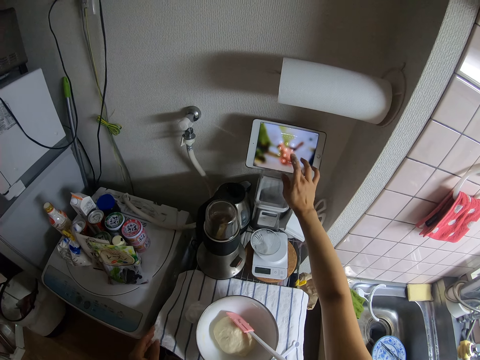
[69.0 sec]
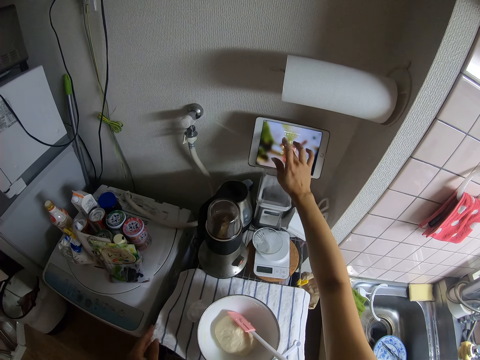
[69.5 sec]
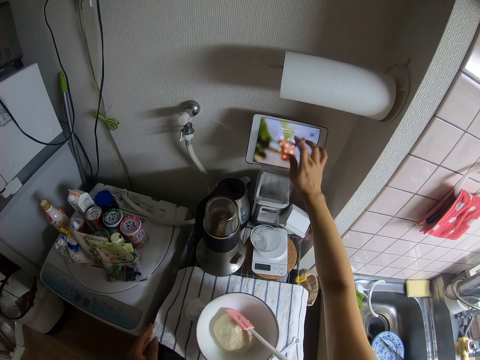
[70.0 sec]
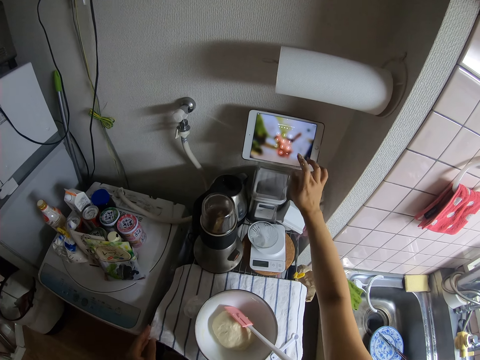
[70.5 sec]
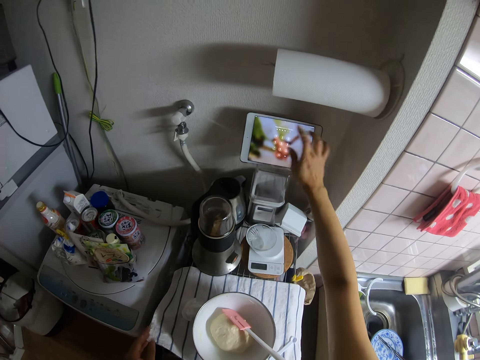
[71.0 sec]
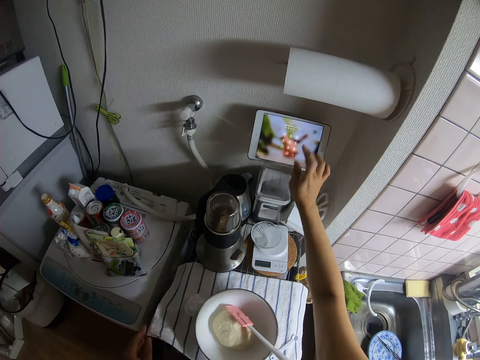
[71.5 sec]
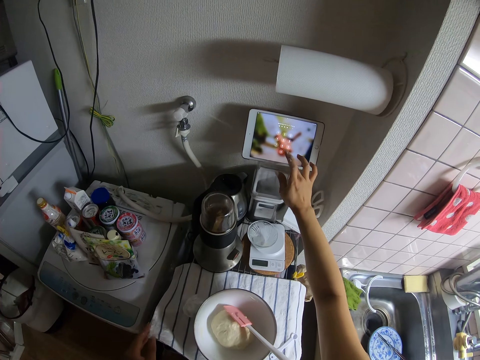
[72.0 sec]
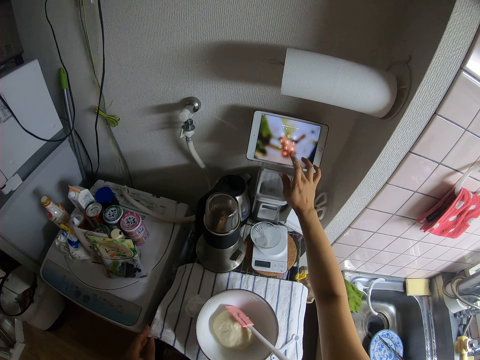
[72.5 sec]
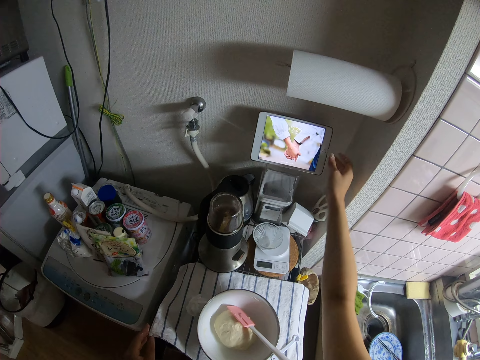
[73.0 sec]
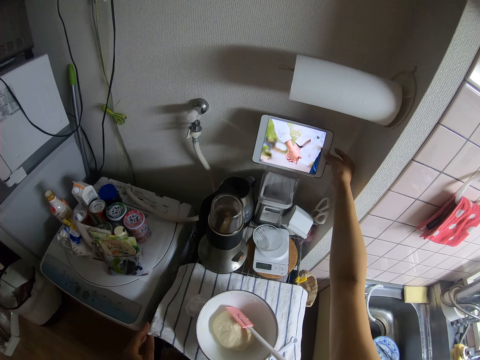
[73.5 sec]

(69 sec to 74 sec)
The camera wearer operates the tablet computer on the table with her right hand.

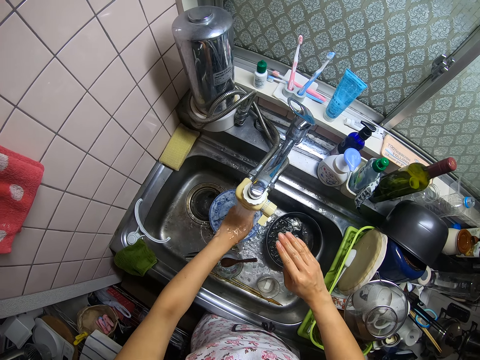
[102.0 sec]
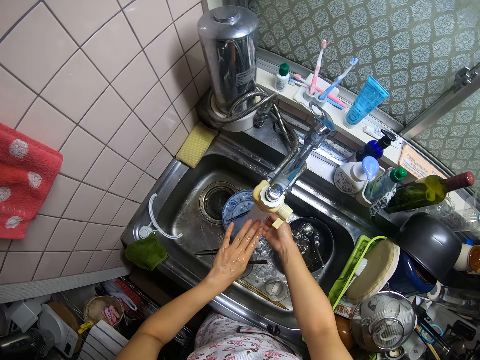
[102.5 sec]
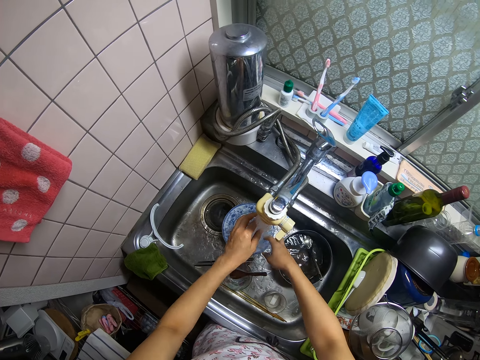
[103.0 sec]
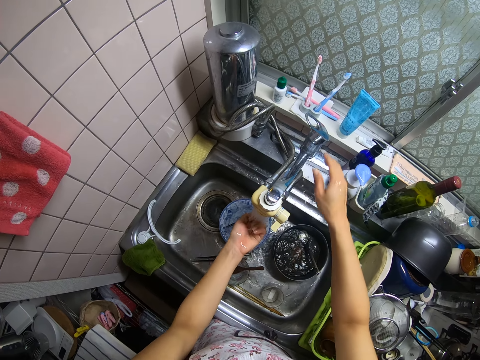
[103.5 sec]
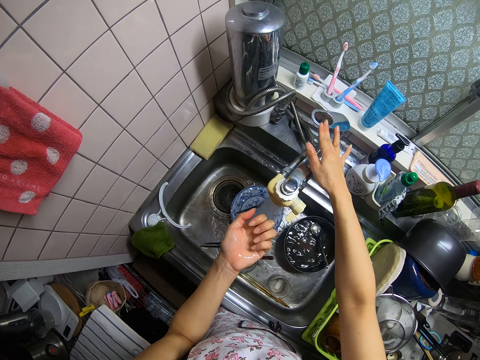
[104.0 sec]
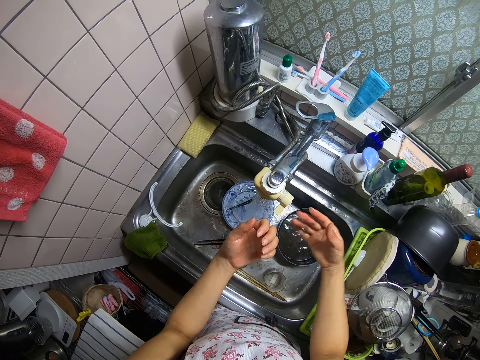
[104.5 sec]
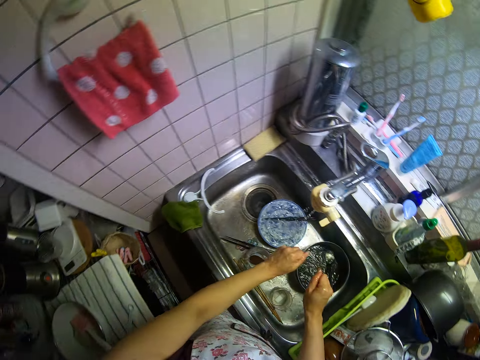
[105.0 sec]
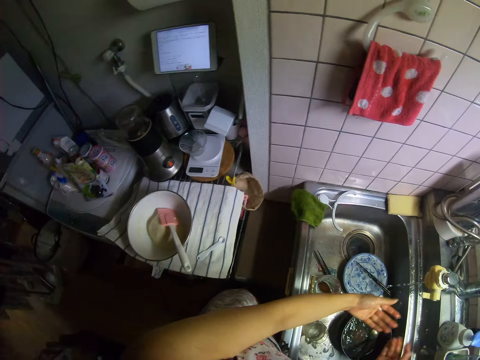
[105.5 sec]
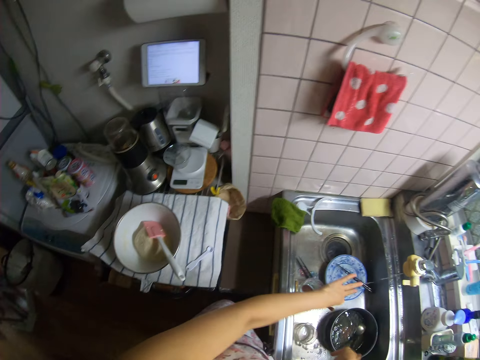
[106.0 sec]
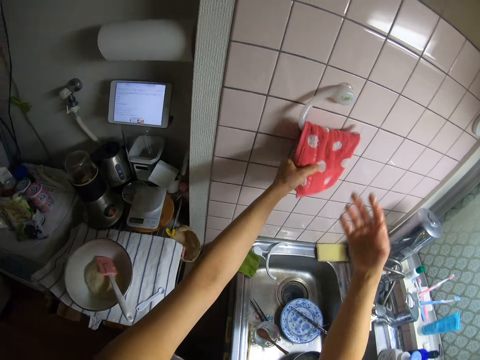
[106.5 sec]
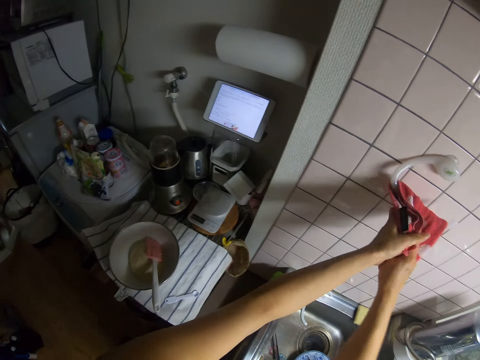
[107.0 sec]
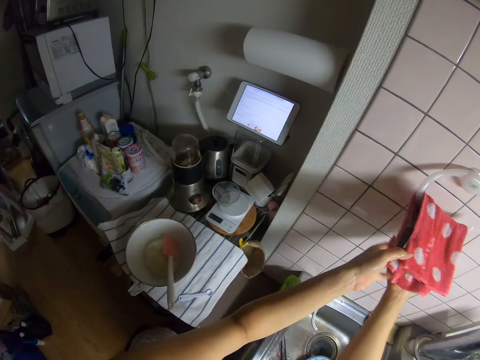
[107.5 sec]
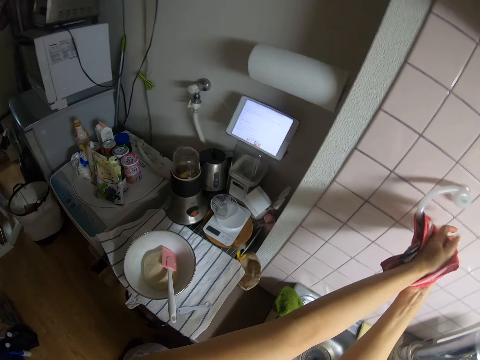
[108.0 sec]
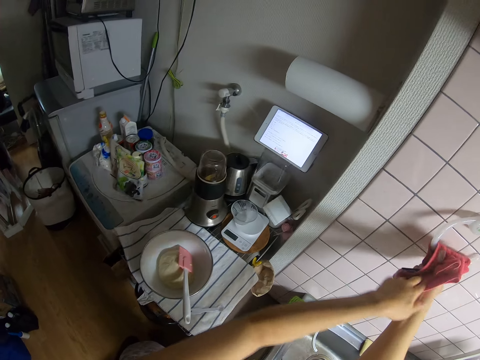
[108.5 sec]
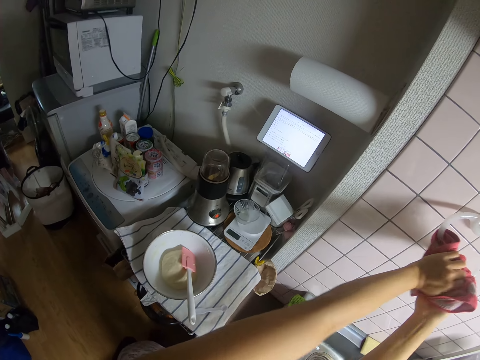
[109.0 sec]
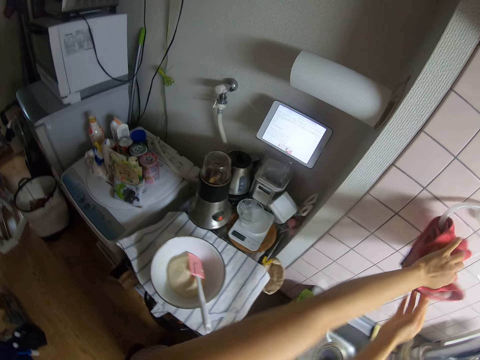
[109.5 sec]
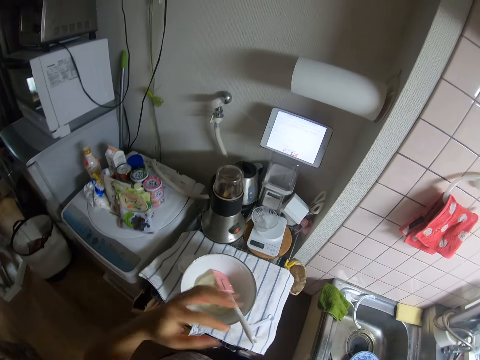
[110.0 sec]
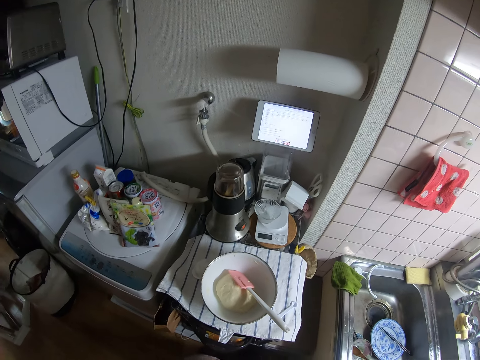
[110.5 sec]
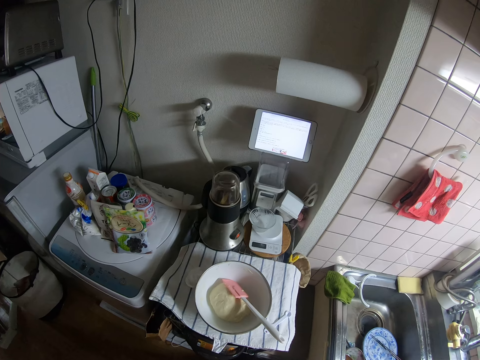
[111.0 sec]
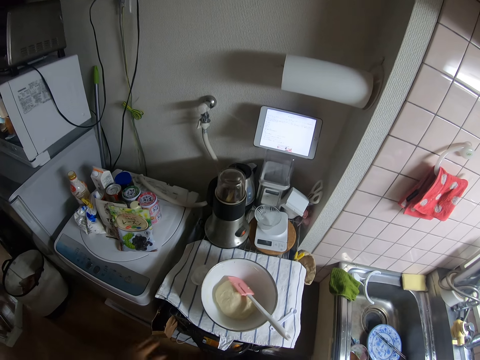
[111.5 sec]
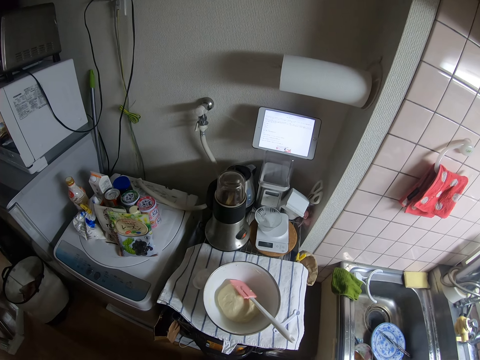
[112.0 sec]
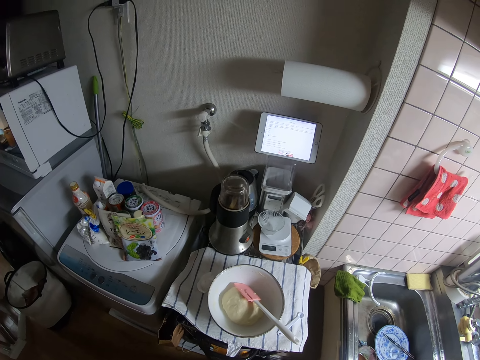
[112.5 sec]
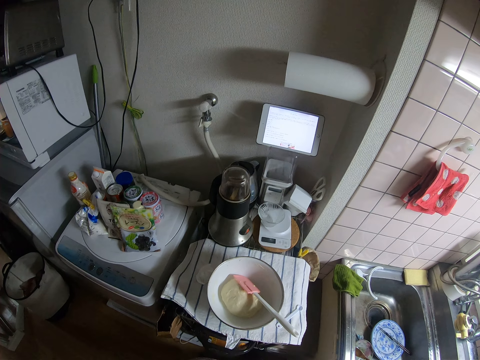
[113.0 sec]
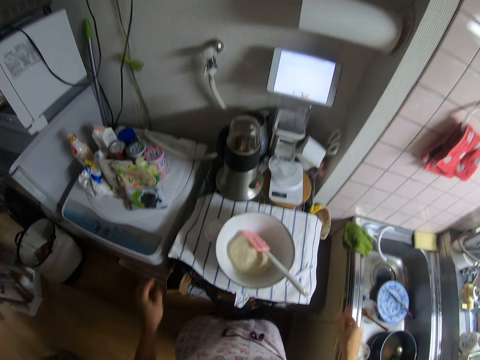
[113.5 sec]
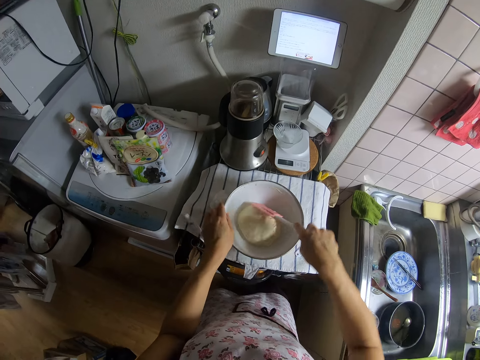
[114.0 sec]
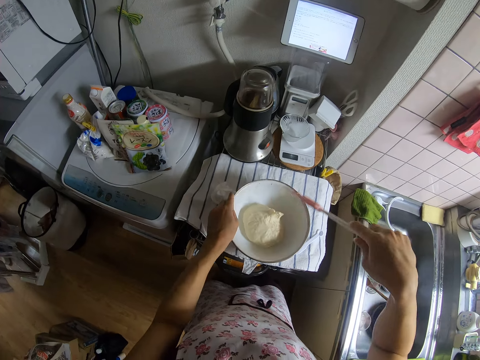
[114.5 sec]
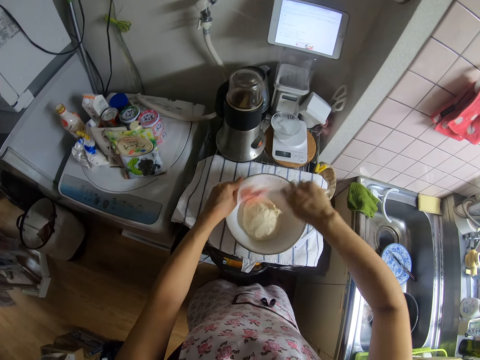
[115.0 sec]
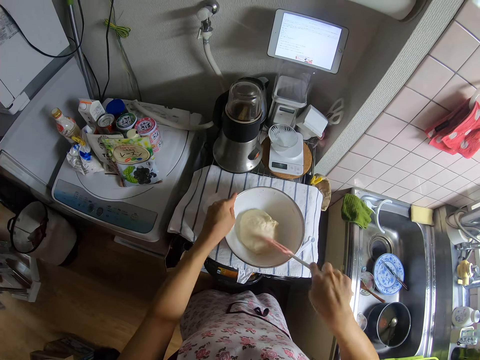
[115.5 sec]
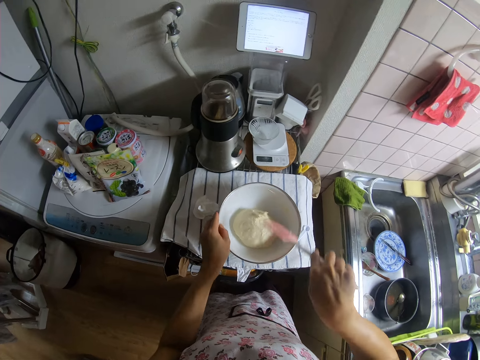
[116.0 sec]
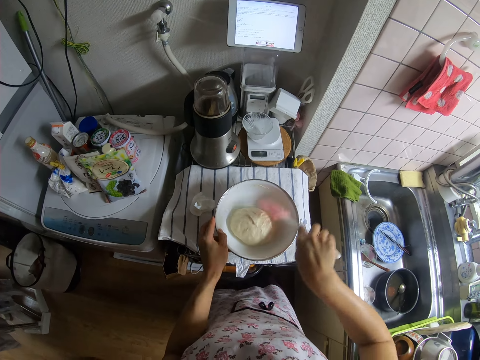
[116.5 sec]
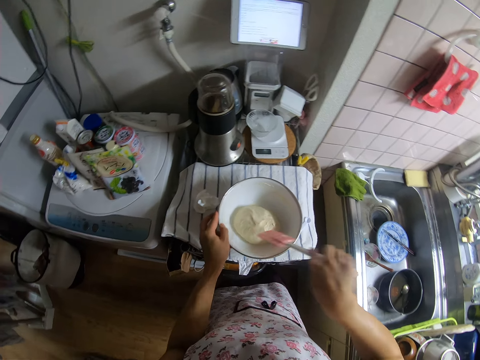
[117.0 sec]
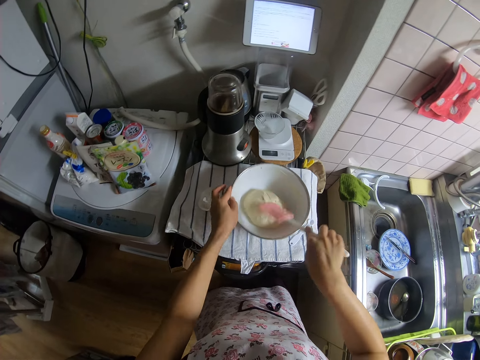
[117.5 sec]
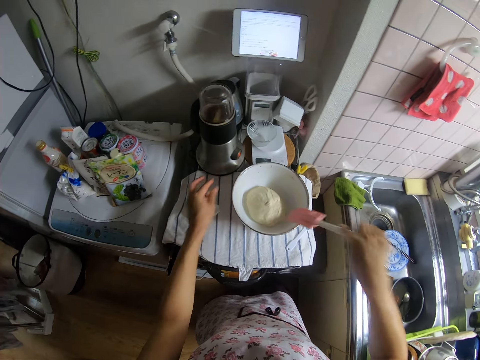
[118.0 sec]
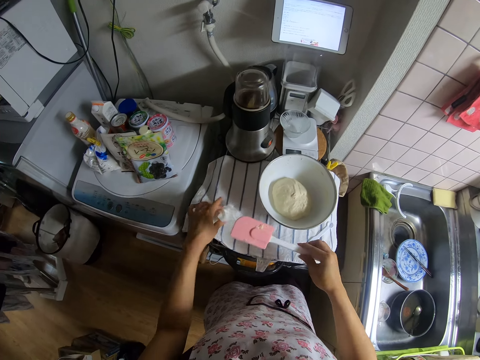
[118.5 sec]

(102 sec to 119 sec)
The camera wearer closes the tap with her right hand. She shakes both her hands into the sink. She wipes both her hands on a cloth on the wall. She picks up the spoon or spatula from the bowl with her right hand. She holds the bowl on the table with her left hand. She kneads the dough using the spatula. She smoothens the dough in the bowl with her right hand. She moves the bowl on the table with her left hand. She moves a nylon on the table with her left hand.

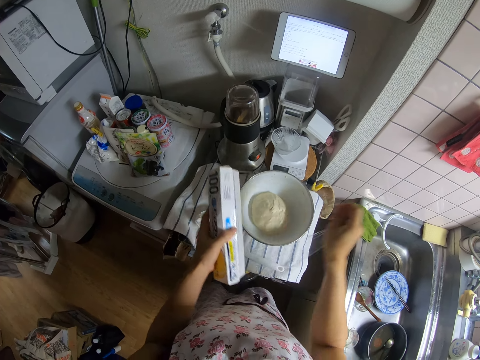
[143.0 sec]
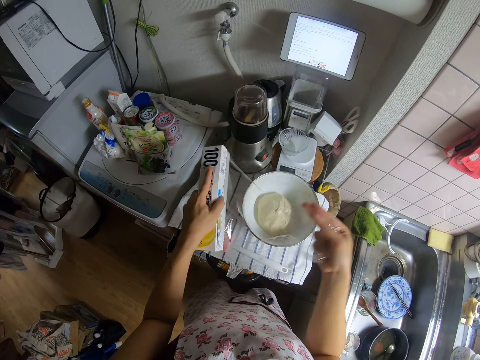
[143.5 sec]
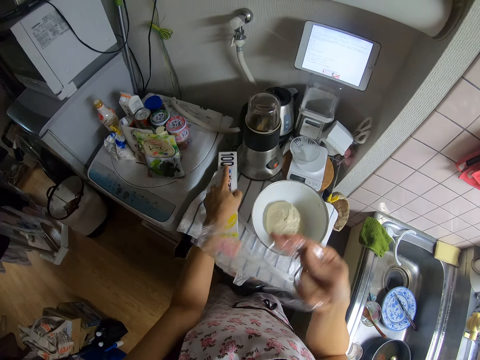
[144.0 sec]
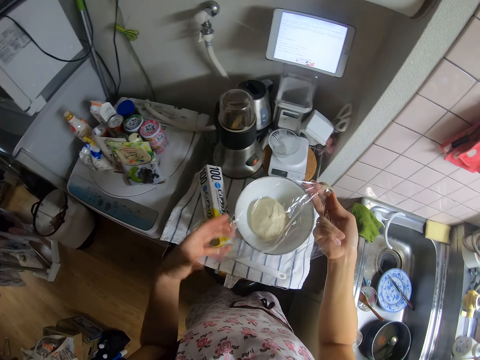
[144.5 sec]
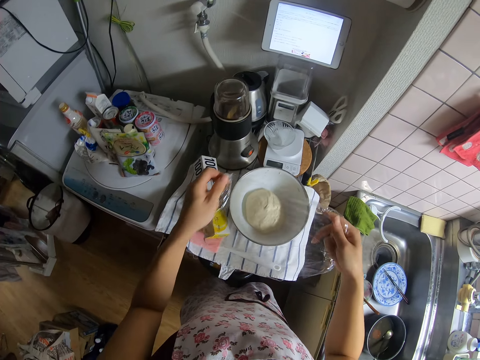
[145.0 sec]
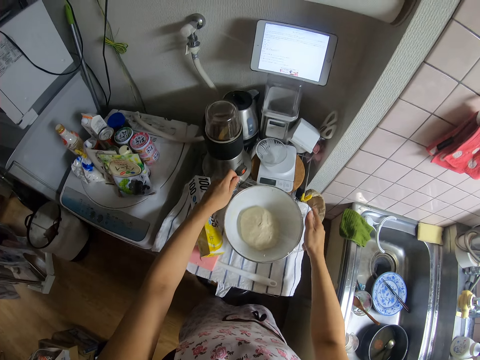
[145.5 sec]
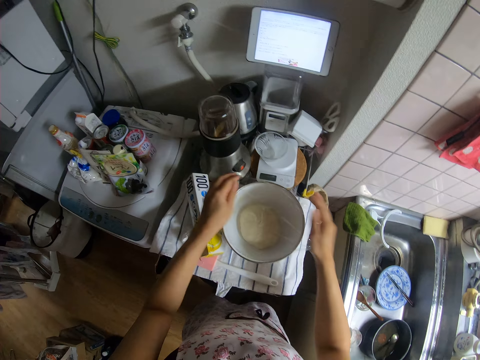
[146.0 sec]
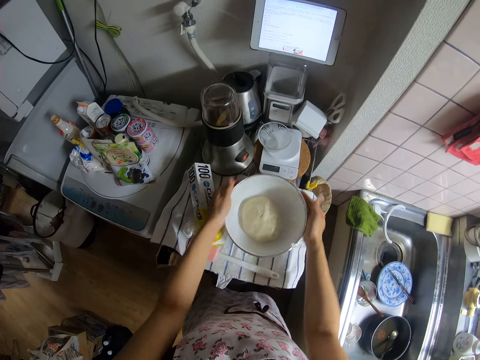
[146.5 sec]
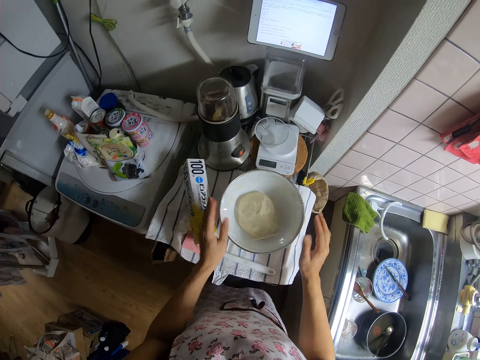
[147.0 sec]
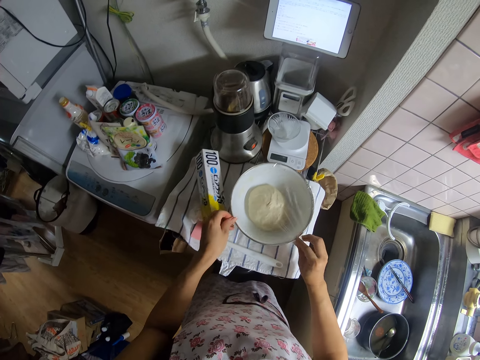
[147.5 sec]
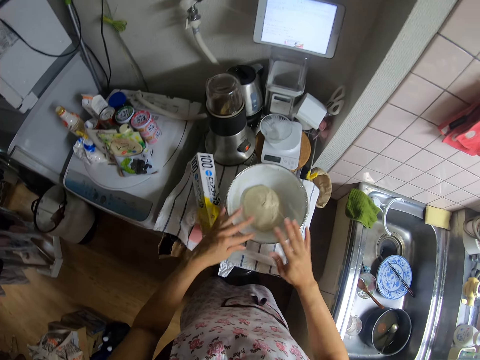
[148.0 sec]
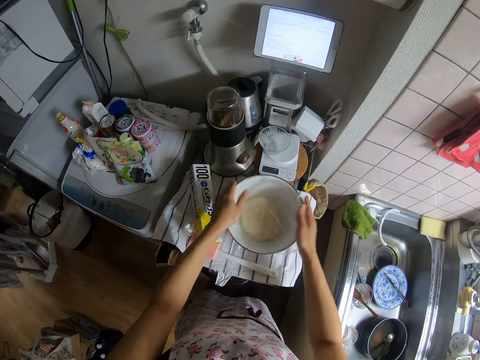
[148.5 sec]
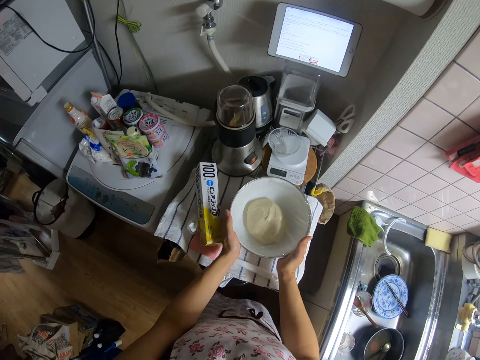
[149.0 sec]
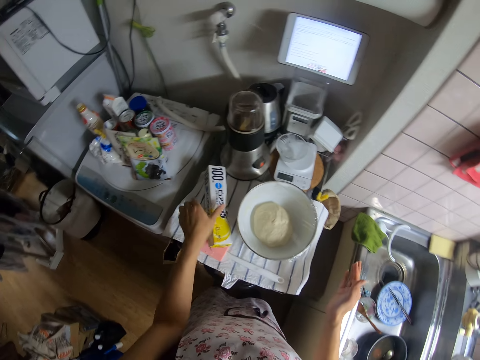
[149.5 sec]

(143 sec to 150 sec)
The camera wearer pulls the polythene wrap. She places the box on the table. She cuts the polythene wrap. She covers the dough in the bowl with the cling film in both her hands.
